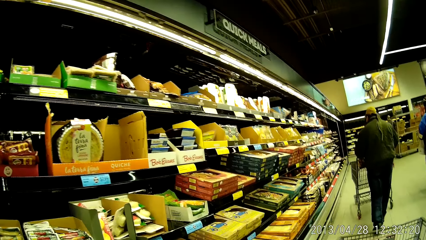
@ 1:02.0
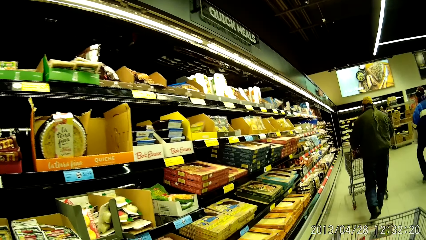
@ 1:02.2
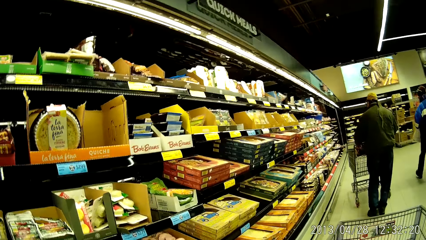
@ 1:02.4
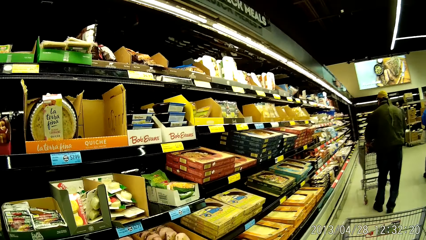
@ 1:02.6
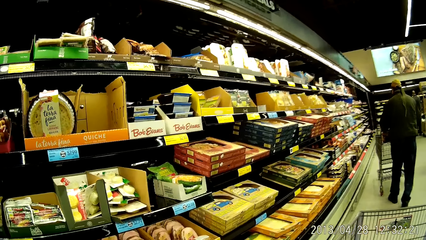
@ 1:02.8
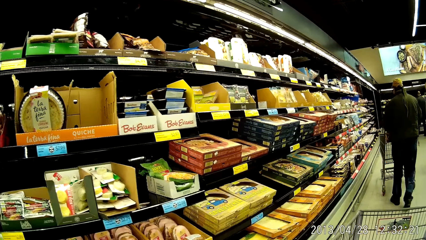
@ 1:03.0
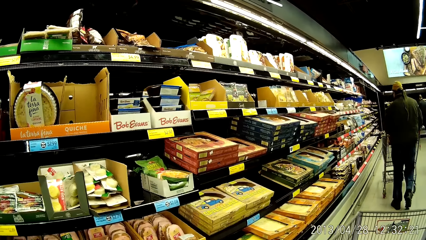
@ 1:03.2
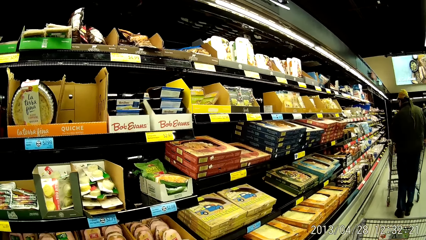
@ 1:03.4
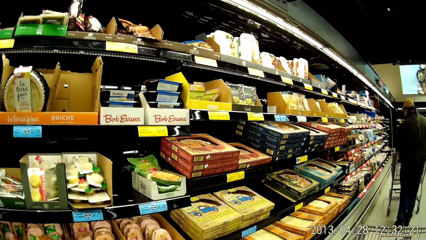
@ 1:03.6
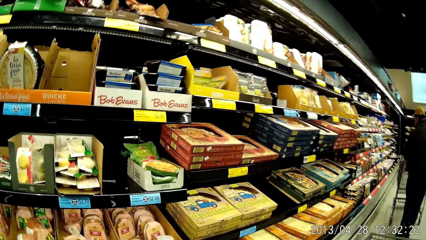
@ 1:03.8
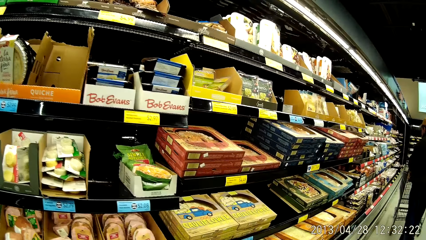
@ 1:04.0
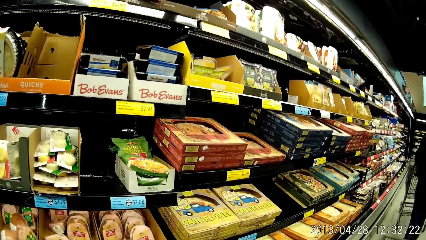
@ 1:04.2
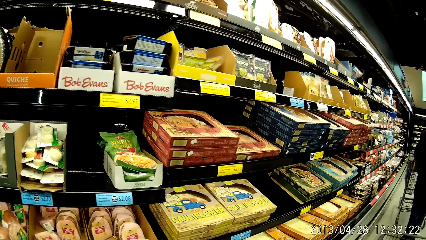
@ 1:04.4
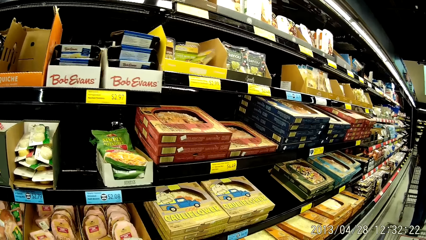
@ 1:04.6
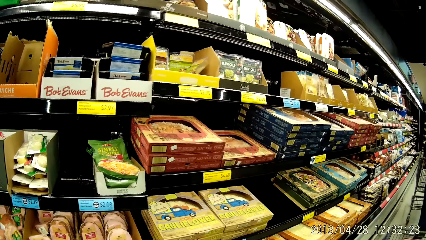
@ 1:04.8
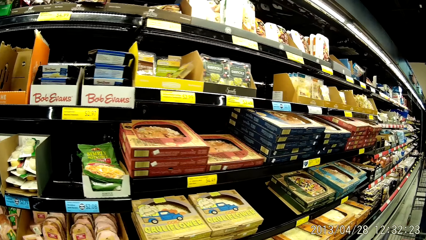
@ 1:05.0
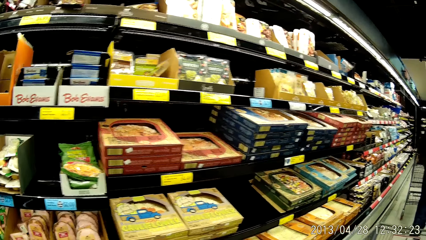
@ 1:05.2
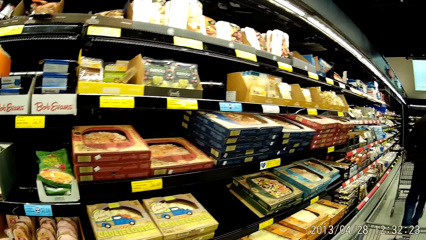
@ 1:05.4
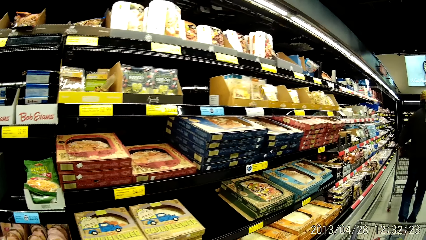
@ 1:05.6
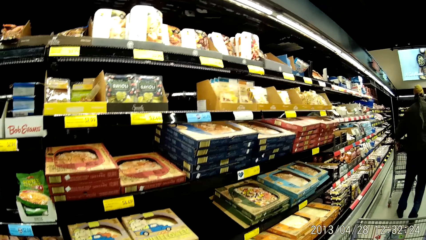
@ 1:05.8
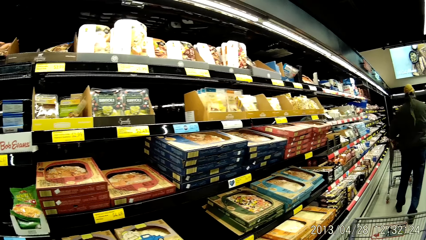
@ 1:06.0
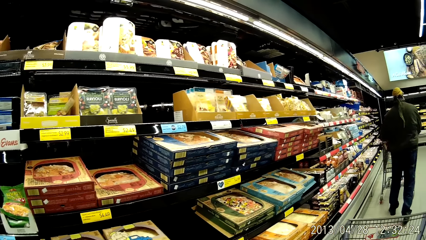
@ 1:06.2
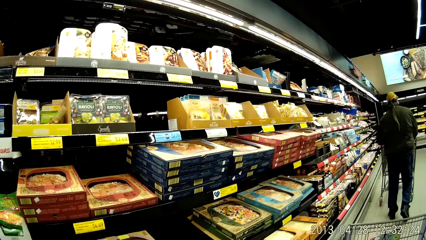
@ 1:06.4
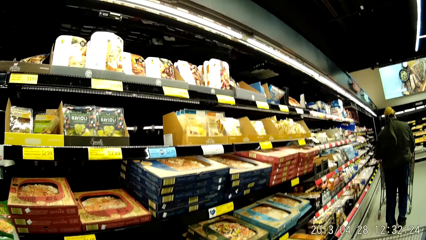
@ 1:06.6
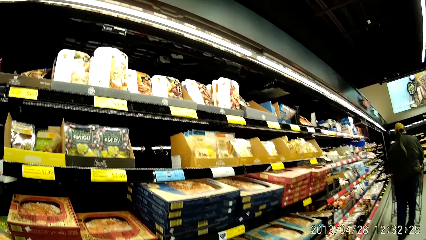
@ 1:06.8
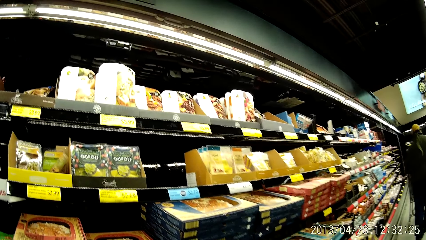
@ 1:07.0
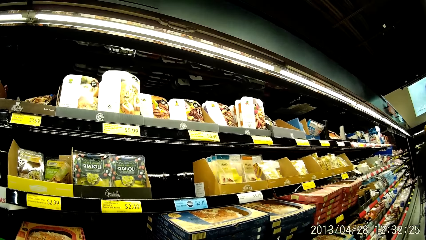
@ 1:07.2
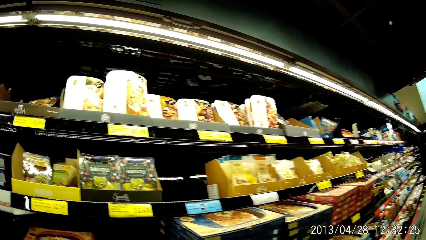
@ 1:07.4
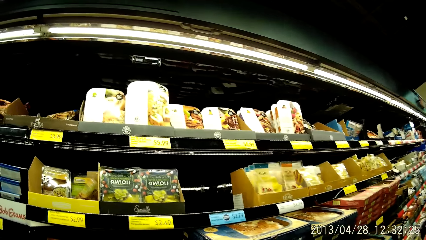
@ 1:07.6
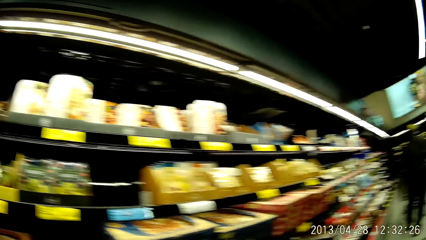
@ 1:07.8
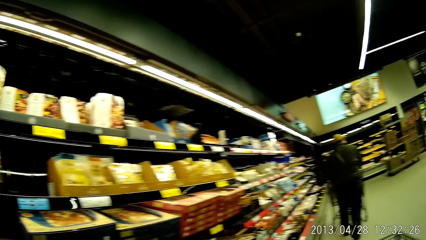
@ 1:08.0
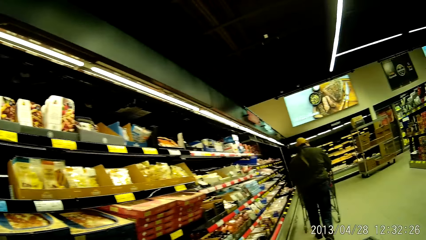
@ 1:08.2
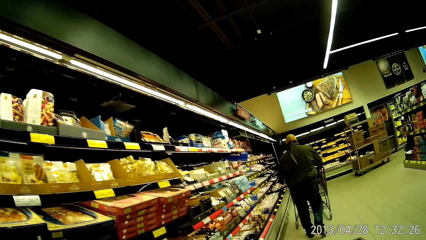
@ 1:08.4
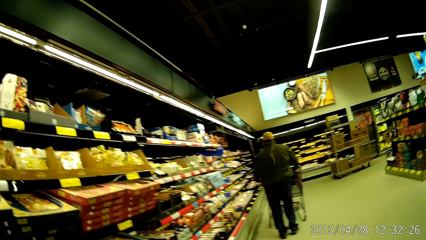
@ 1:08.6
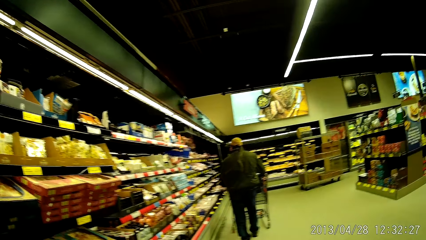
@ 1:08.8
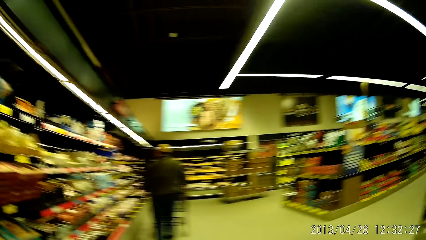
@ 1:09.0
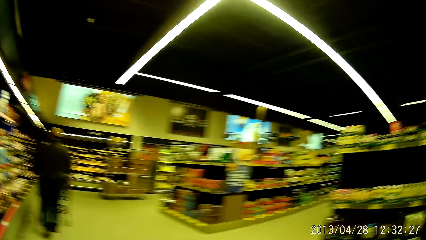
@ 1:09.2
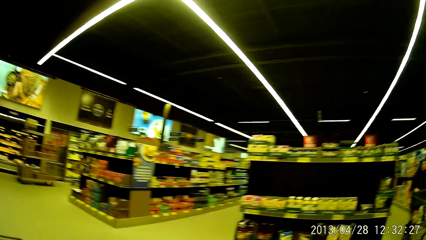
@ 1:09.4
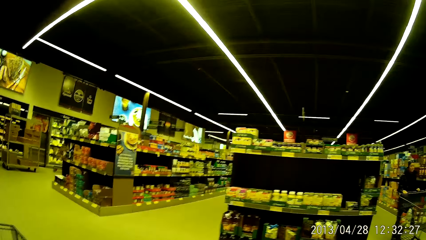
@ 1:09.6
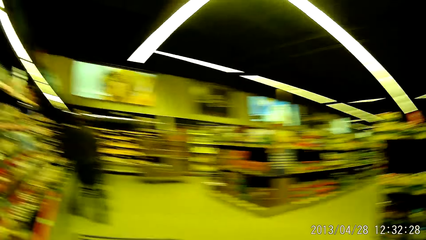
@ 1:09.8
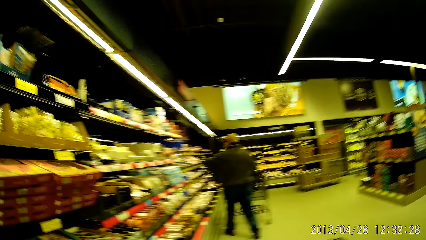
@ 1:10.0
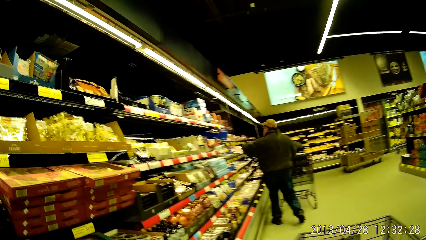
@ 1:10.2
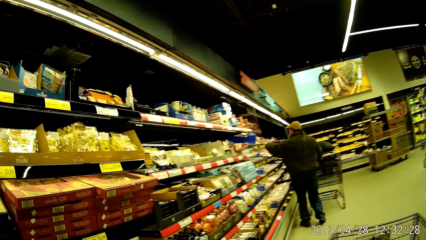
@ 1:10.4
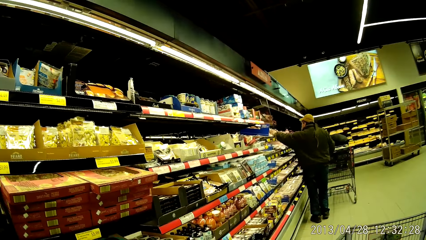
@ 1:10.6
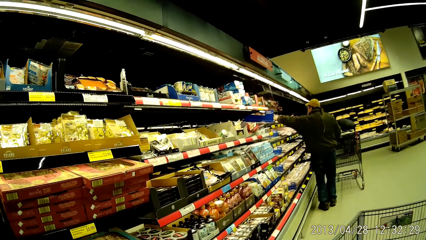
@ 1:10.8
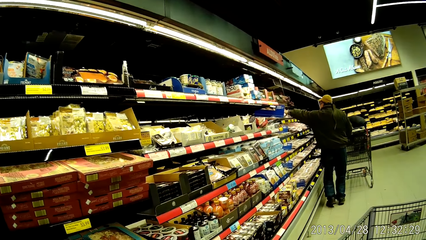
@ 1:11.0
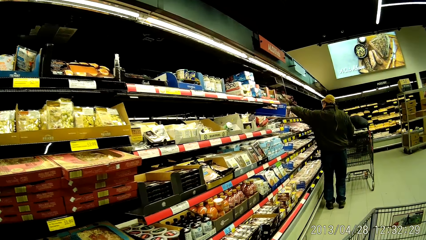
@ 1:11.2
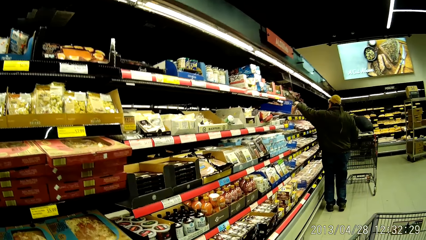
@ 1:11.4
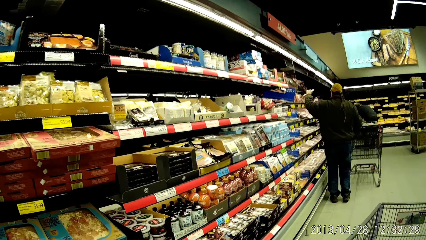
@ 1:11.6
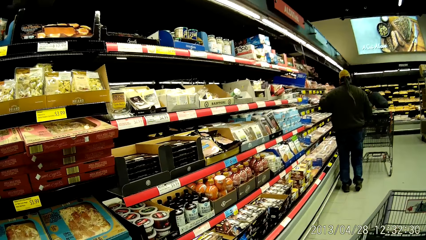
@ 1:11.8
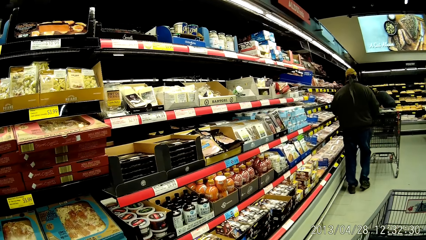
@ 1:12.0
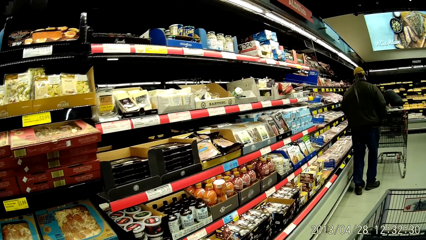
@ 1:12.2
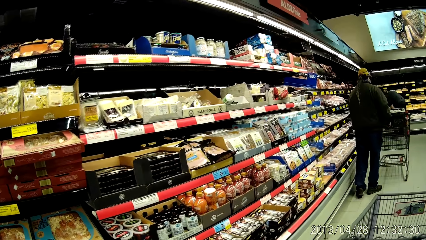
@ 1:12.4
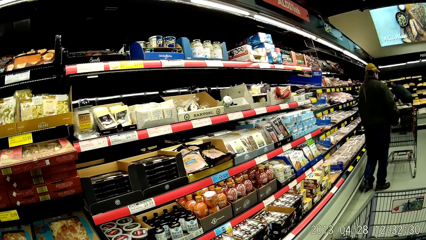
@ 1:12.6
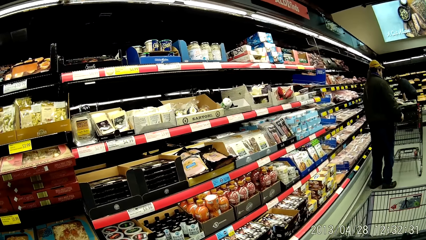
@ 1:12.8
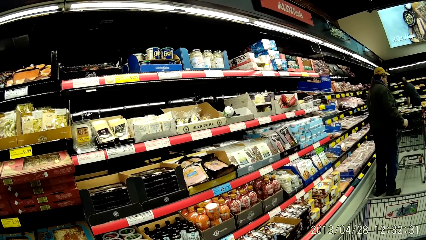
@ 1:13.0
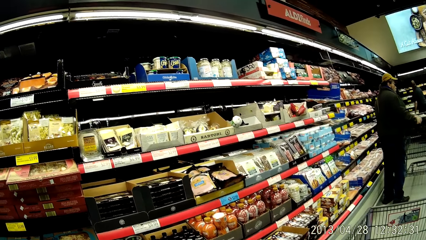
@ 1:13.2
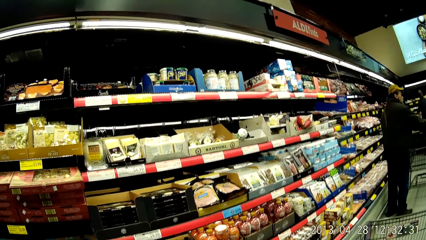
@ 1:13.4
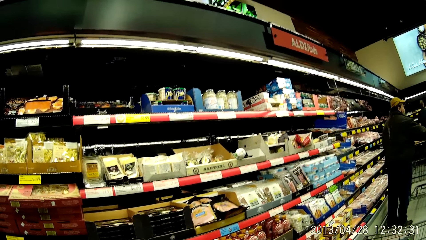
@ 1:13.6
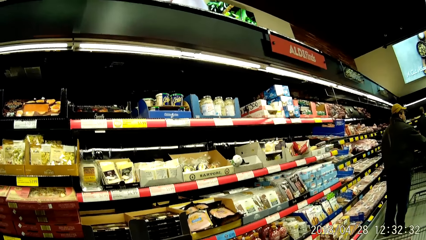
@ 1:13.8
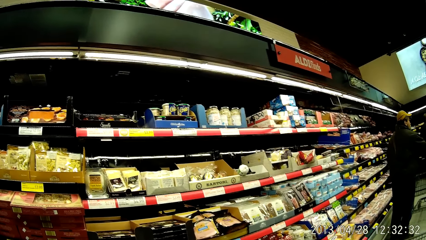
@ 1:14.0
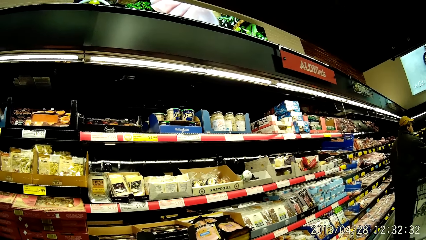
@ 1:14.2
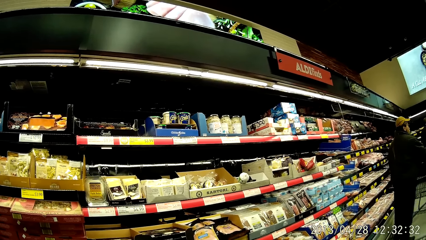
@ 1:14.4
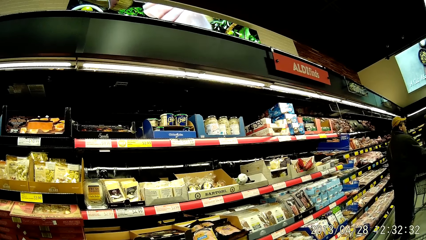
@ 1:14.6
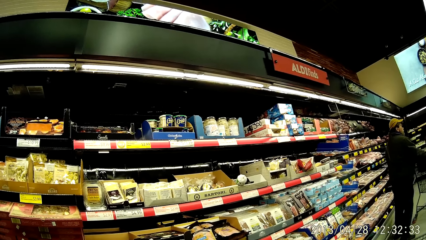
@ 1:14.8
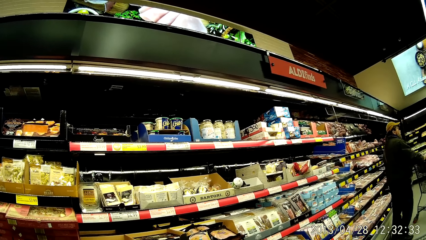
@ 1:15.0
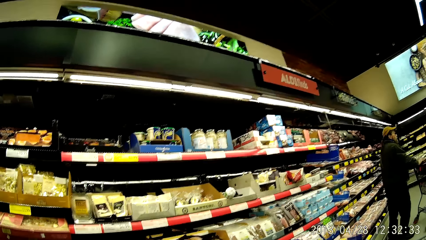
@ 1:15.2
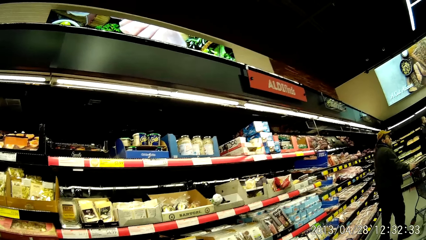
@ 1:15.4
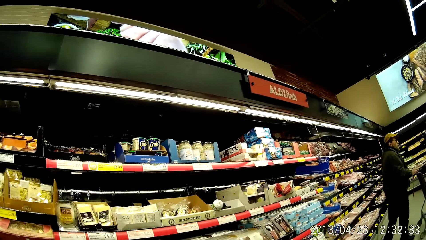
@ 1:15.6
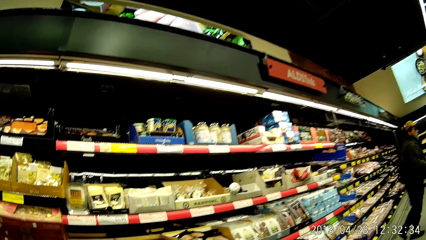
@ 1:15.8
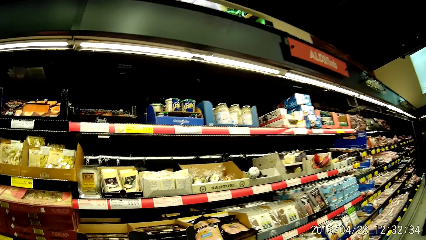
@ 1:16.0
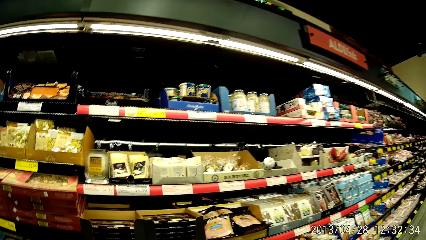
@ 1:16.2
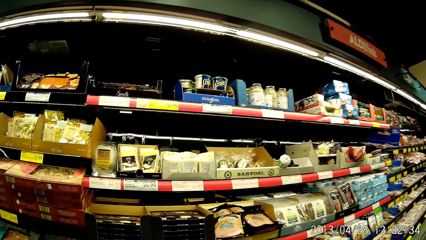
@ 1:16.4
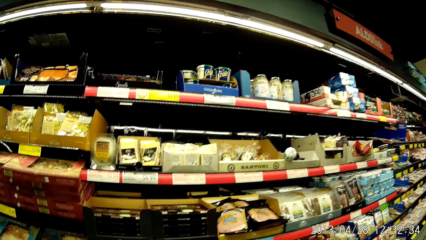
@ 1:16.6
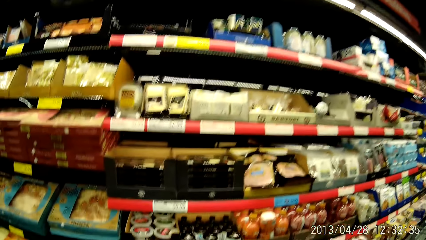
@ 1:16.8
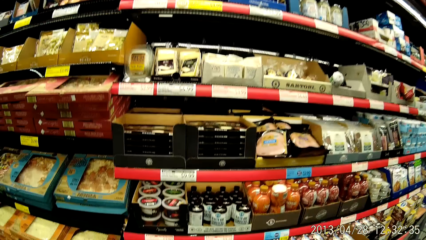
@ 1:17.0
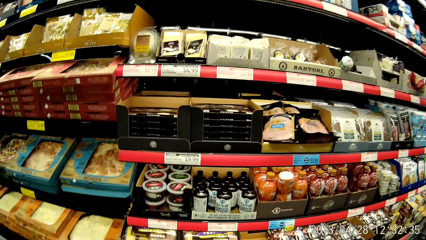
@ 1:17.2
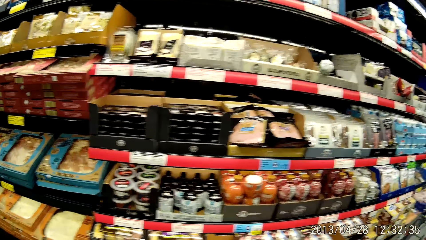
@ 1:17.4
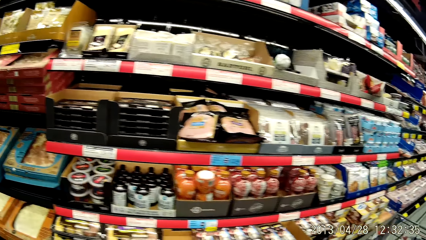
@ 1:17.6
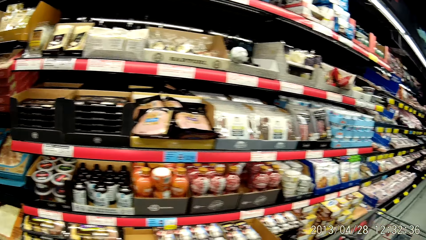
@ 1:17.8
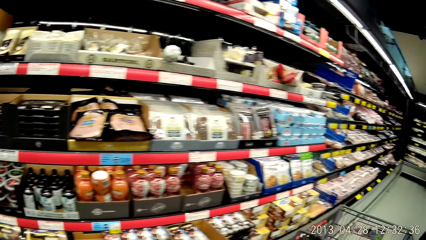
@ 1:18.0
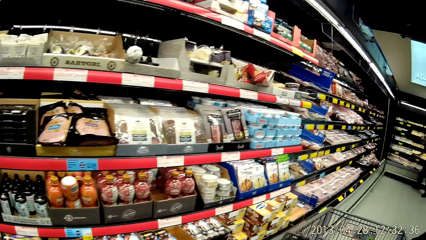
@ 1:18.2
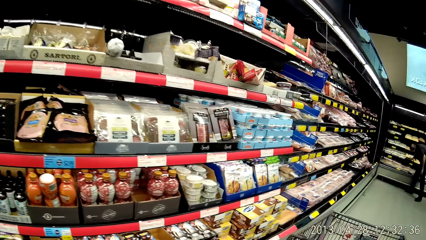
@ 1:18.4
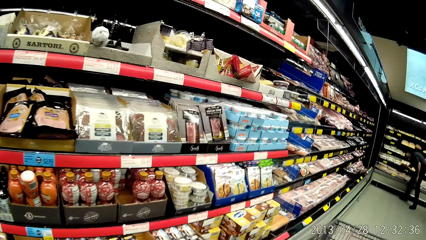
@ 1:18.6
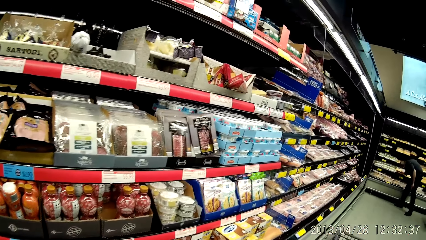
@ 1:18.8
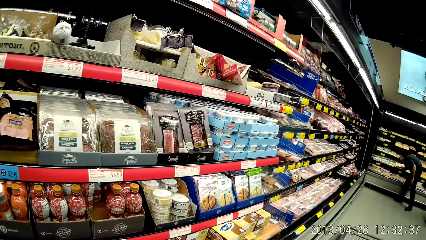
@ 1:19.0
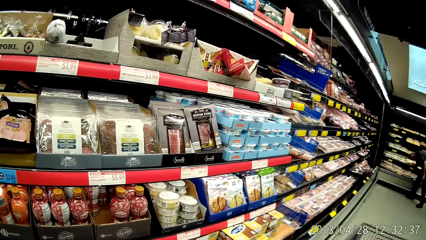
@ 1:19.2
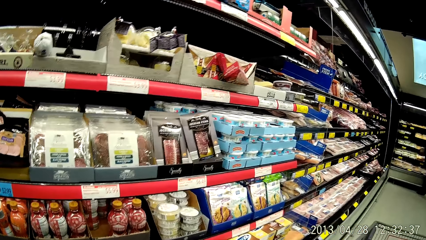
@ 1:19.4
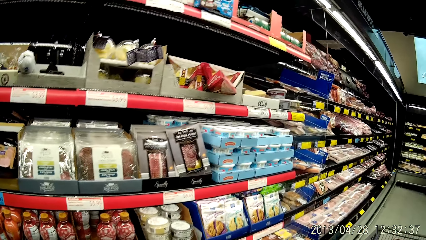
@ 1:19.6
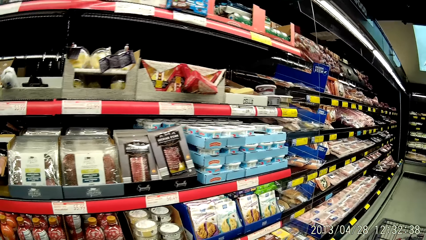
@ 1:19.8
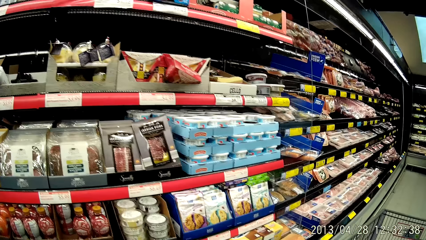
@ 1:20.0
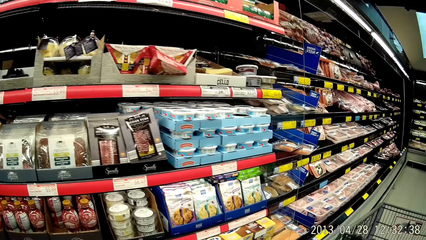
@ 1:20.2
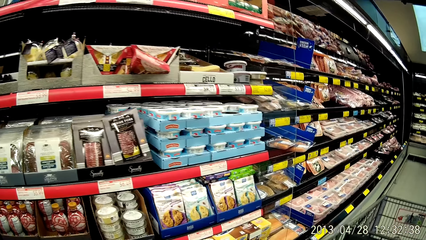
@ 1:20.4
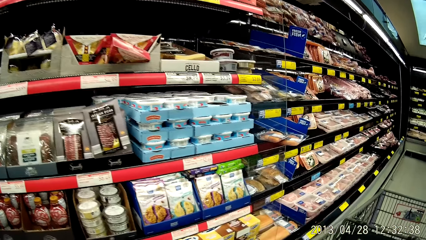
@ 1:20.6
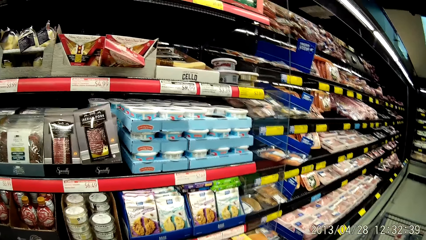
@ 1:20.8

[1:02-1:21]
The camera wearer walks around the supermarket. They look at the food in the shelves. They look around the supermarket. They walk around the supermarket. They look at the shelves. They walk around the supermarket.
